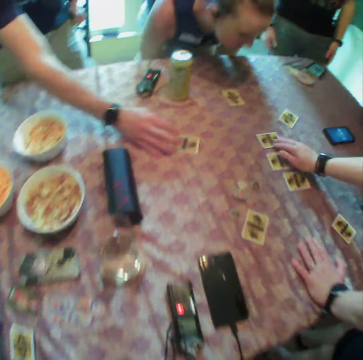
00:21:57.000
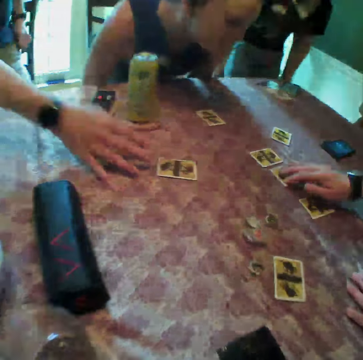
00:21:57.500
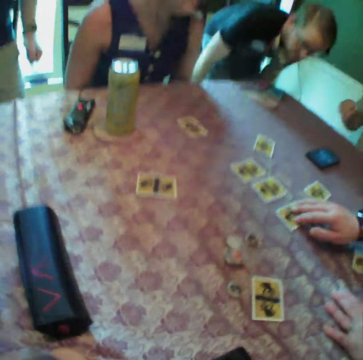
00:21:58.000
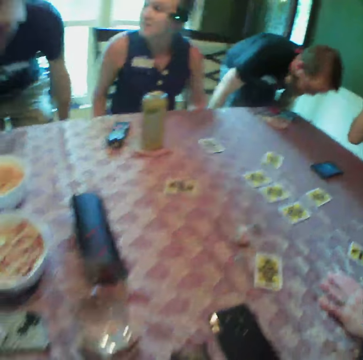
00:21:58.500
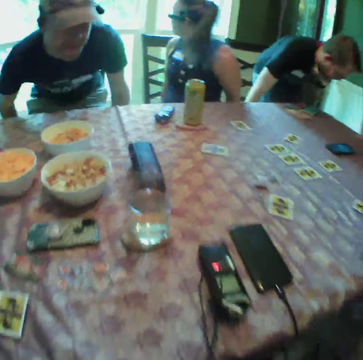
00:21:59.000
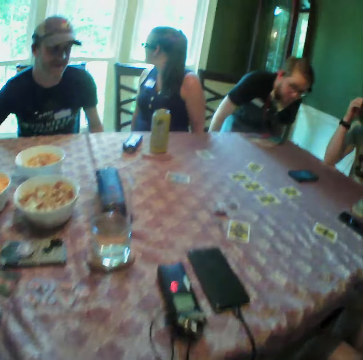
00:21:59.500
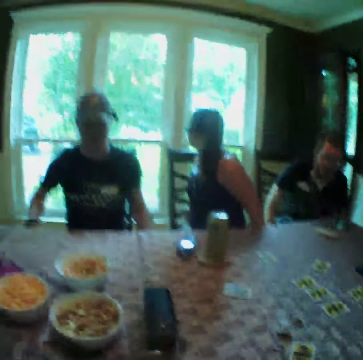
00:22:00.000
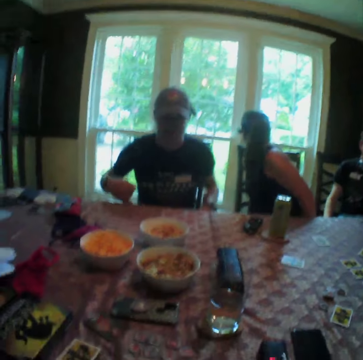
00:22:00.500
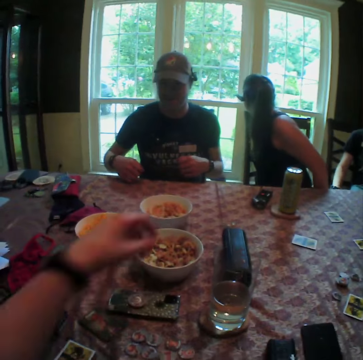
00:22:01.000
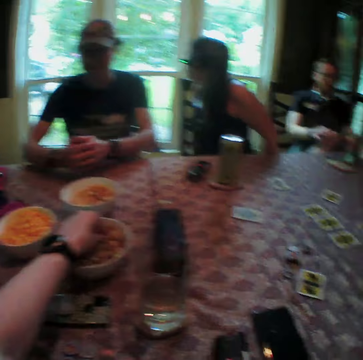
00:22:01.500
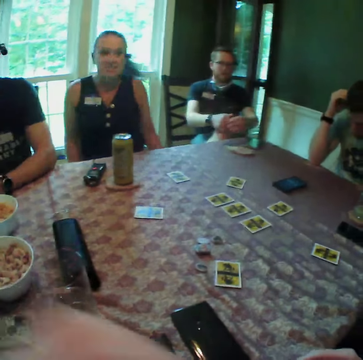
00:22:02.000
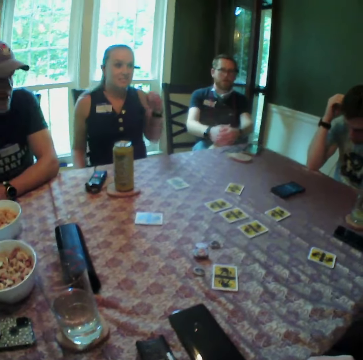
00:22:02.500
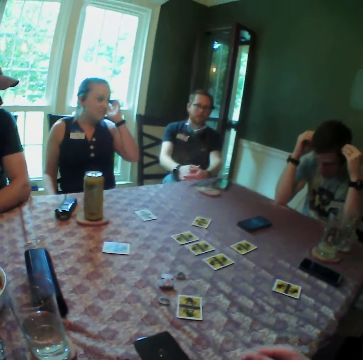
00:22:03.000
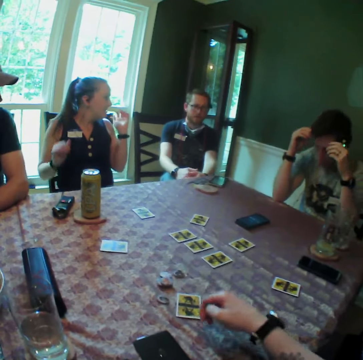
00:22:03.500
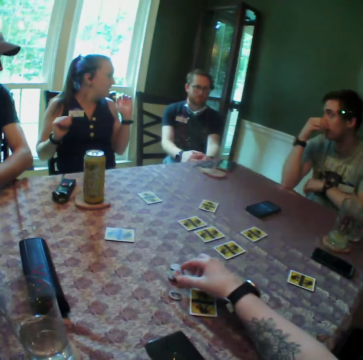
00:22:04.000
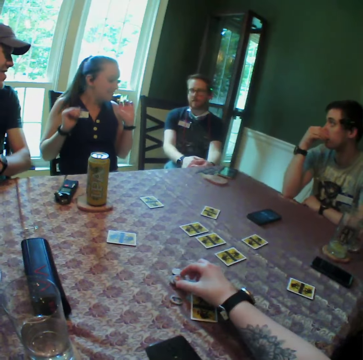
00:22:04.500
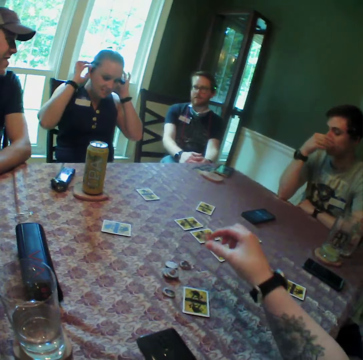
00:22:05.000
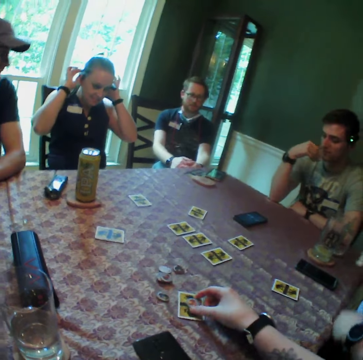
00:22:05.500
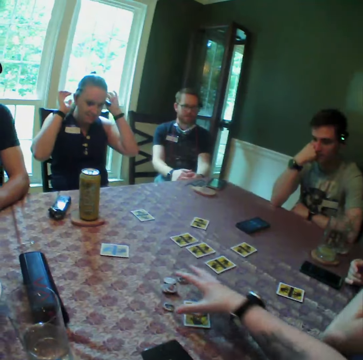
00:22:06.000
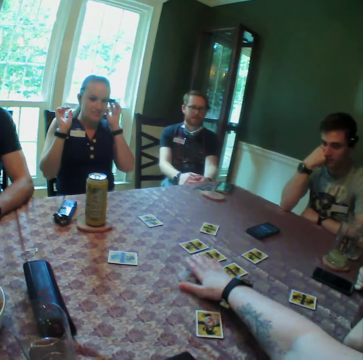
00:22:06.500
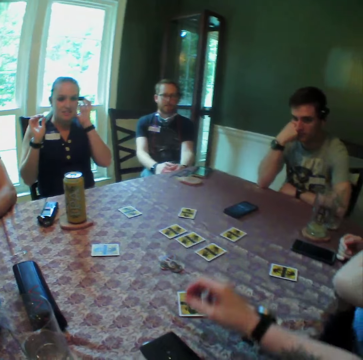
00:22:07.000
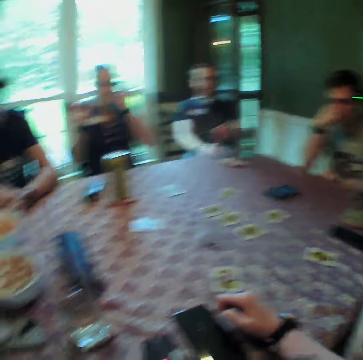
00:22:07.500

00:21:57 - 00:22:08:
A woman sits on a chair. A man pushes a card on the table forward with his right hand. Another man sits on a chair. The camera wearer looks around. The first man sits on a chair. The camera wearer sits on a chair. The first man clasps his hands together on the table. The camera wearer picks corn flakes from the bowl of corn flakes on the table with his left hand. The woman adjusts the camera on her head with her left hand. A third man rubs his nose with his right hand. The camera wearer picks a game token from the table with his right hand. He picks a card. The woman adjusts the camera on her head with both hands. The camera wearer drops the game token in his right hand on the card on the table. The third man rests his cheek on his right hand. The woman takes her hands off the camera on her head. The woman adjusts the camera on her head with her right hand. The camera wearer moves game tokens on the table with his right hand.

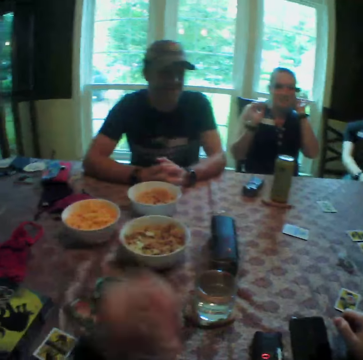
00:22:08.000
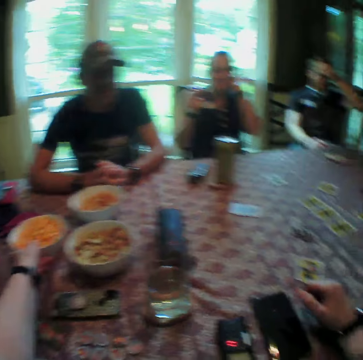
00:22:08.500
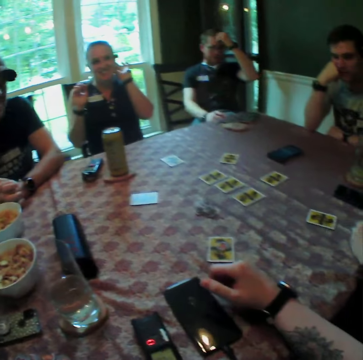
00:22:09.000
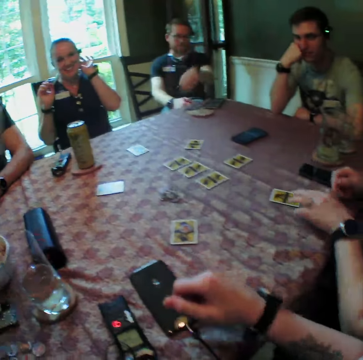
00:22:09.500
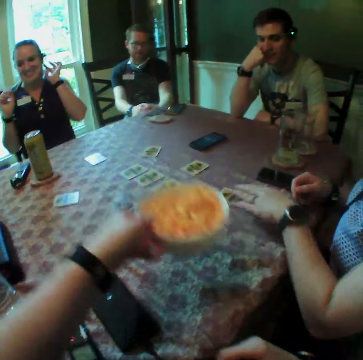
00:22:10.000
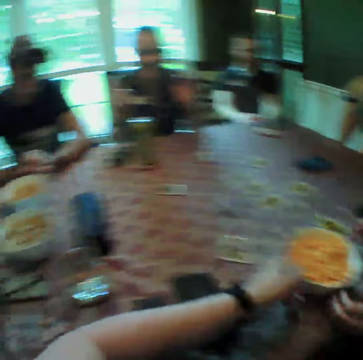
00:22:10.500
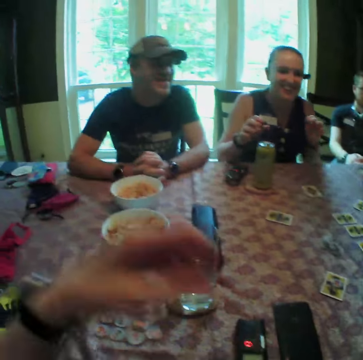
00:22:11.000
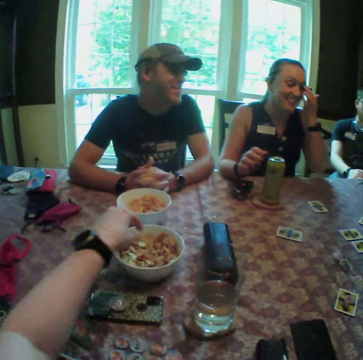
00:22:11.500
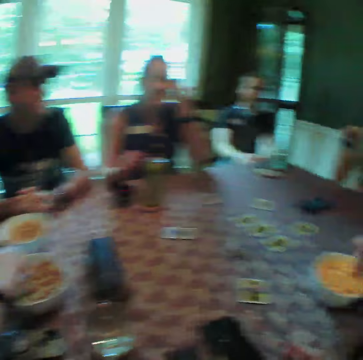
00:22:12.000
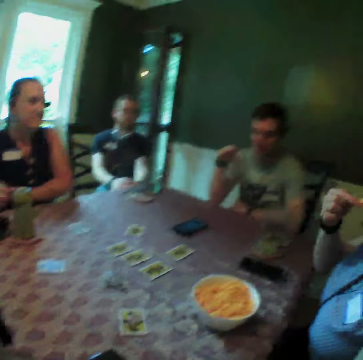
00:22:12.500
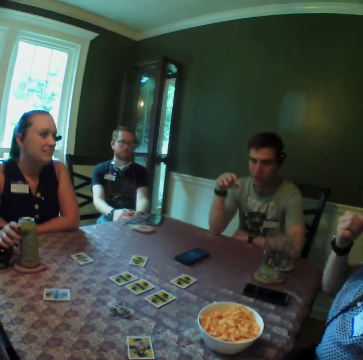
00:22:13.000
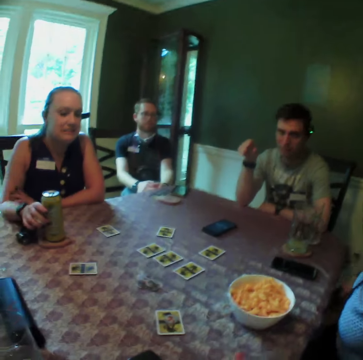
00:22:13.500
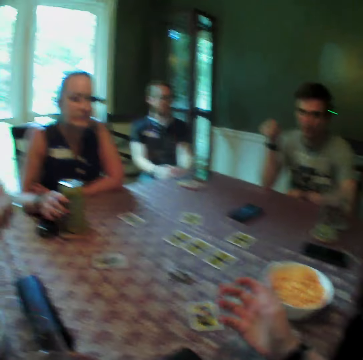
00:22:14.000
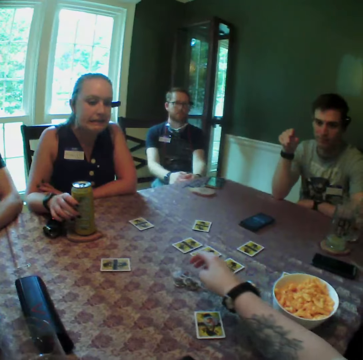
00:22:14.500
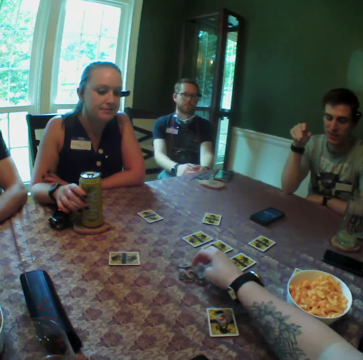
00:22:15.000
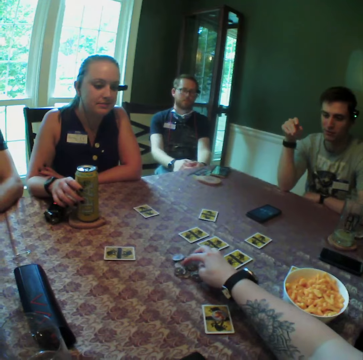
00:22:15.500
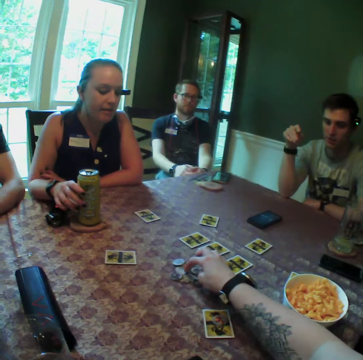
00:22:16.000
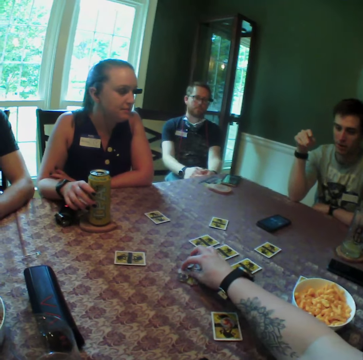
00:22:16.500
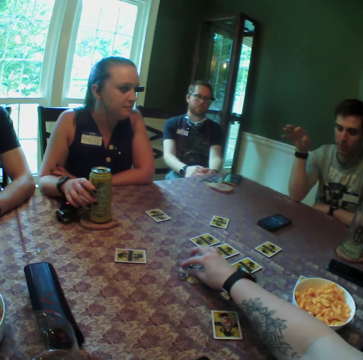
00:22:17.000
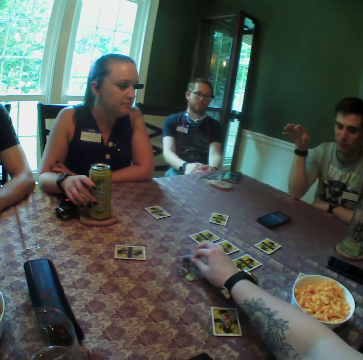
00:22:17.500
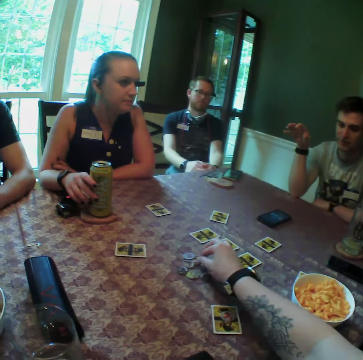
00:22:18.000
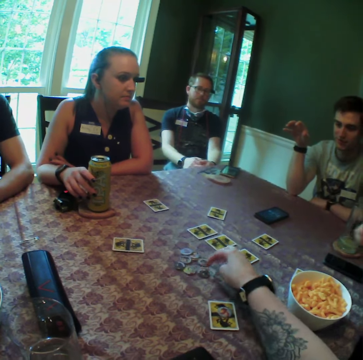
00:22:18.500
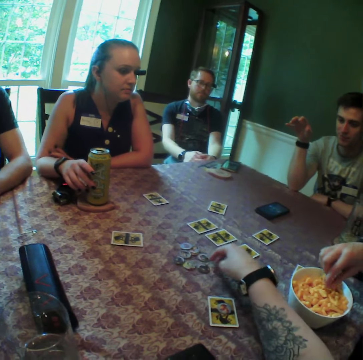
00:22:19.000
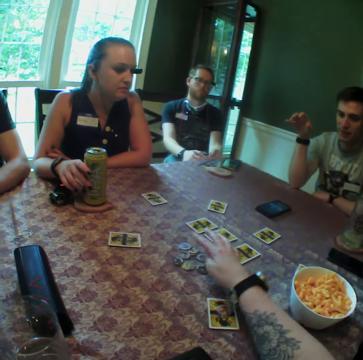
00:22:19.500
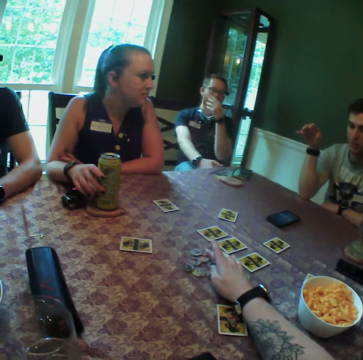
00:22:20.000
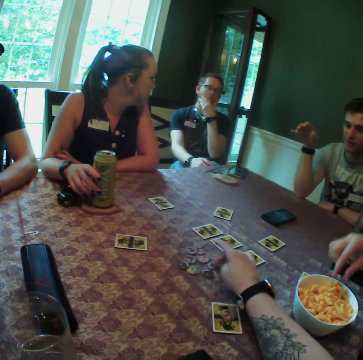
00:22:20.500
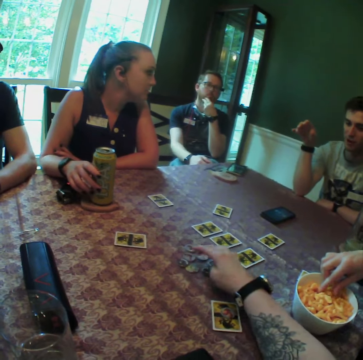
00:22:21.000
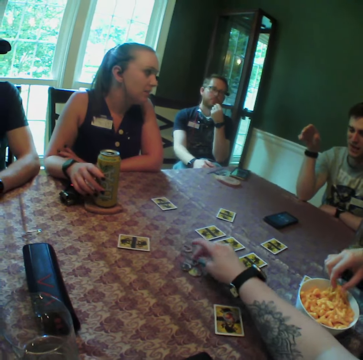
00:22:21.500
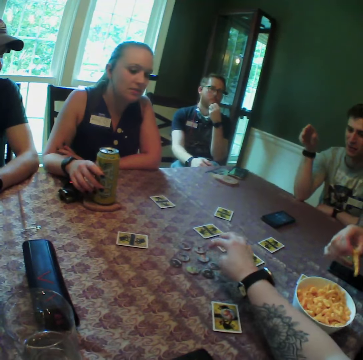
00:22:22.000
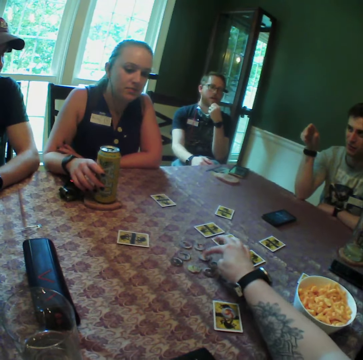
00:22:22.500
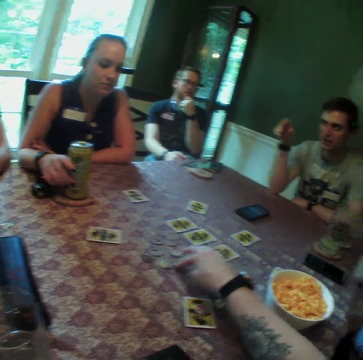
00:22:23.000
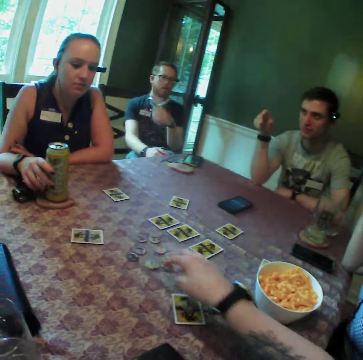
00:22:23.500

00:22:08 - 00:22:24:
The camera wearer looks around. He carries the bowl of corn flakes on the table with his left hand. A woman pushes a card on the table forward with her left hand on the table. The camera wearer places the bowl of corn flakes in his left hand on the table. The woman holds the bowl of corn flakes on the table with her left hand. The camera wearer picks corn flakes from the bowl of corn flakes on the table with his left hand. The woman picks corn flakes from the bowl of corn flakes on the table with her right hand. Another woman holds a can of drink on the table with her right hand. The camera wearer arranges game tokens on the table with his right hand. He touches the hands. The first woman picks corn flakes from the bowl of corn flakes on the table with her right hand. A man rubs his chin with his left hand. The first woman picks corn flakes from the bowl of corn flakes on the table with her right hand.

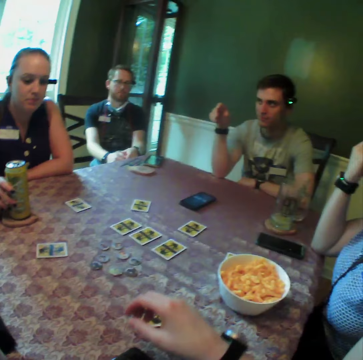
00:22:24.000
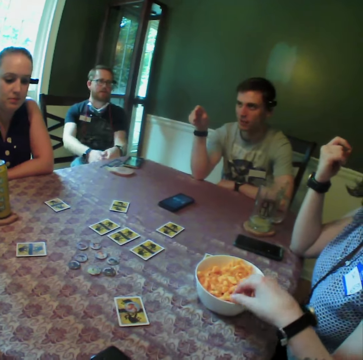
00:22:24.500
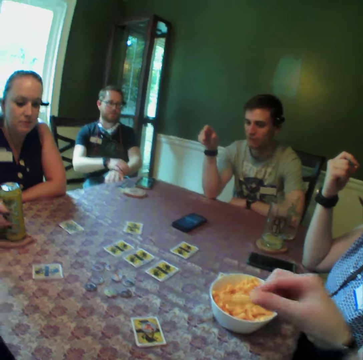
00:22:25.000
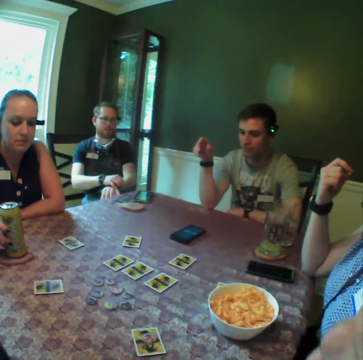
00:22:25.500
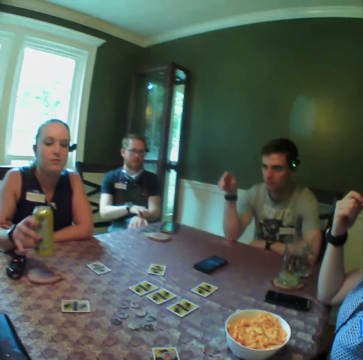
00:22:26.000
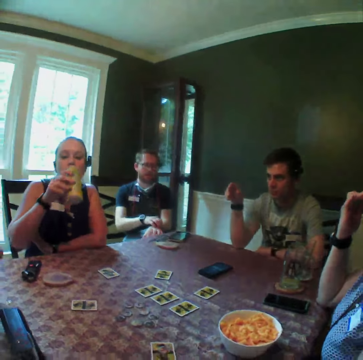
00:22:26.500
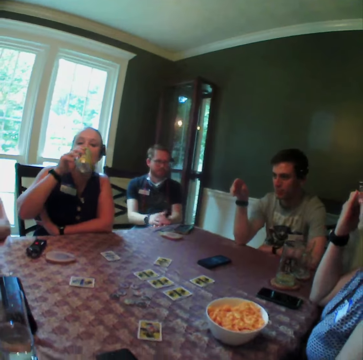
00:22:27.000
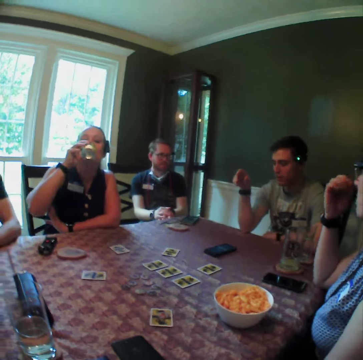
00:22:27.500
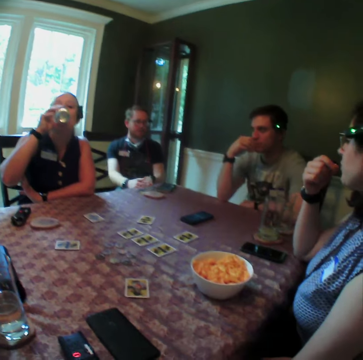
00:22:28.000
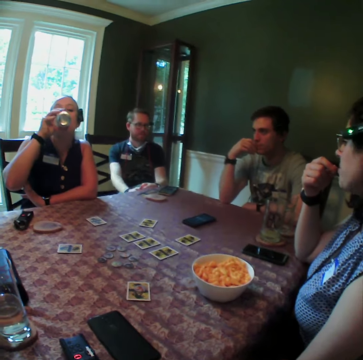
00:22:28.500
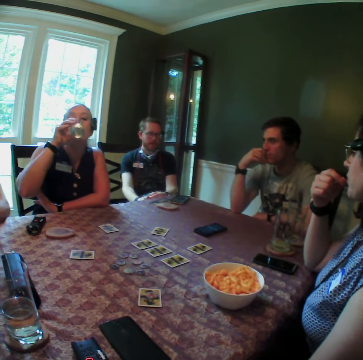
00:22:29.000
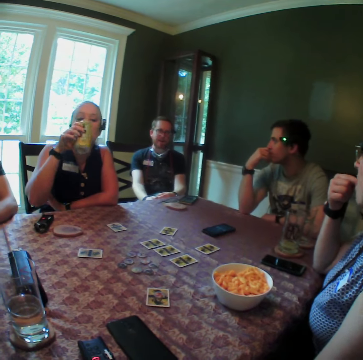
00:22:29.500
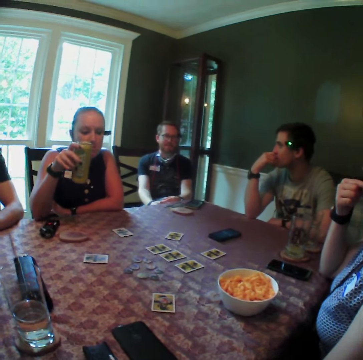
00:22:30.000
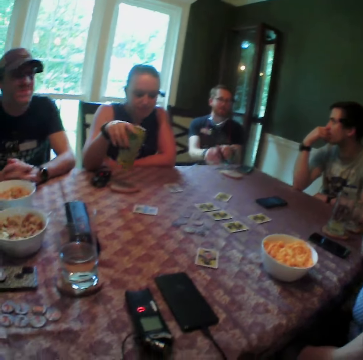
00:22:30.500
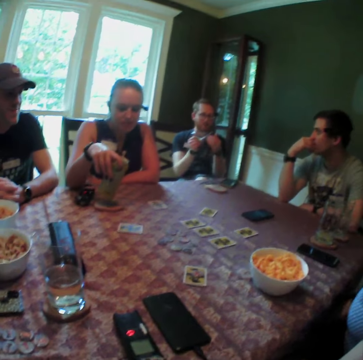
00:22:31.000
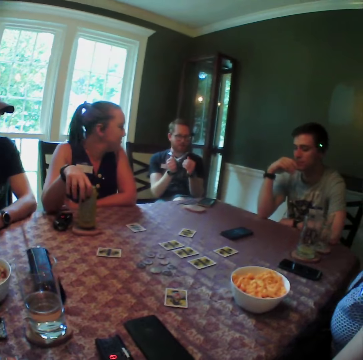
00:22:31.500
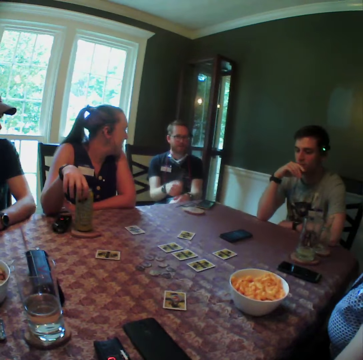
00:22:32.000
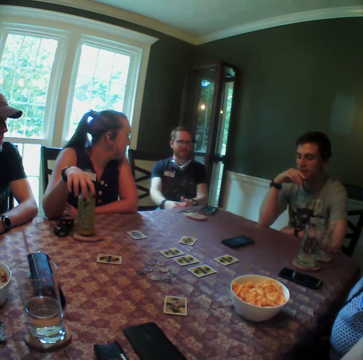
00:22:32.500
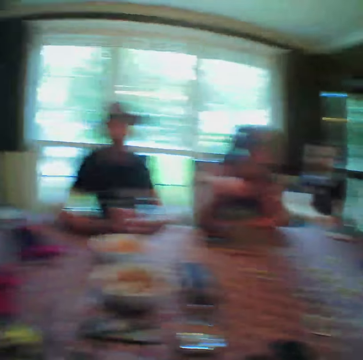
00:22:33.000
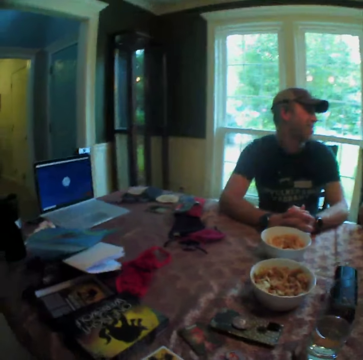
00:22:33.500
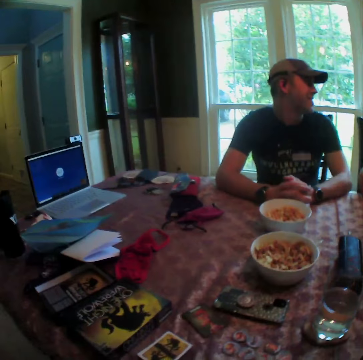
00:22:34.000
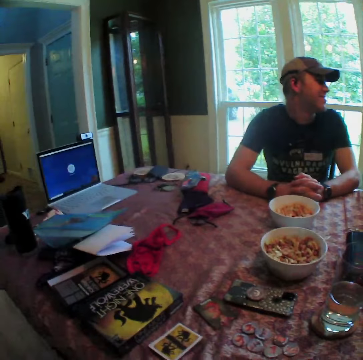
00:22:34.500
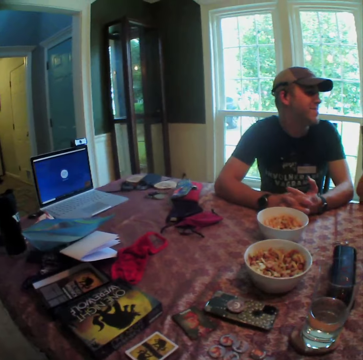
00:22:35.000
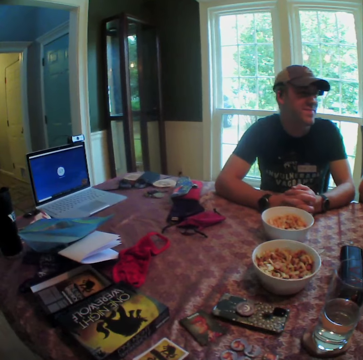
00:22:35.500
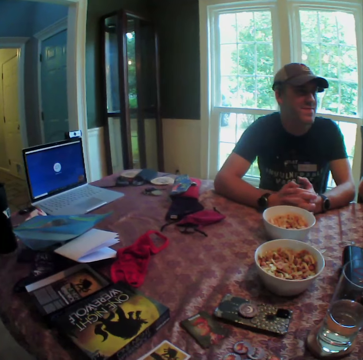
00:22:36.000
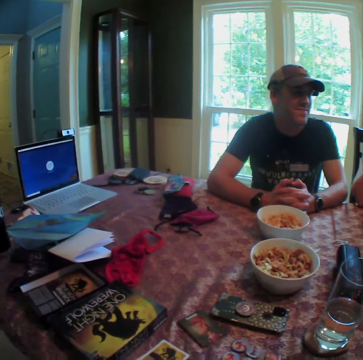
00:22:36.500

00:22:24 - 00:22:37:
The camera wearer scoops a snack and bites the snack. A woman scratches her face with her right hand. Another woman takes a drink from the can of drink in her right hand. The camera wearer looks around. The first woman eats the corn flakes in her right hand. The other woman places the can of drink in her right hand on the table.
